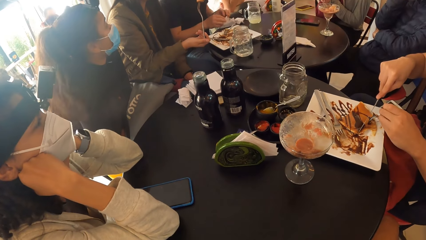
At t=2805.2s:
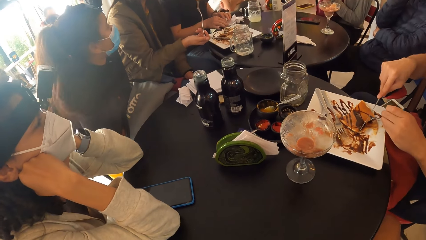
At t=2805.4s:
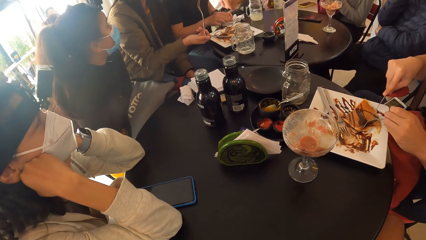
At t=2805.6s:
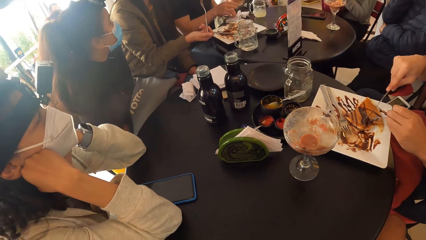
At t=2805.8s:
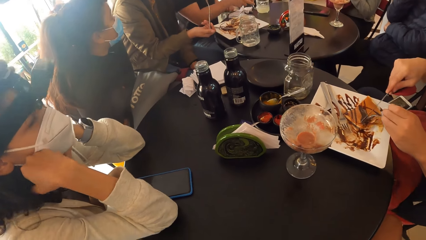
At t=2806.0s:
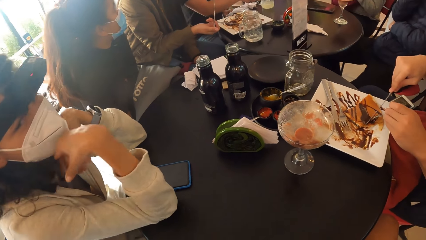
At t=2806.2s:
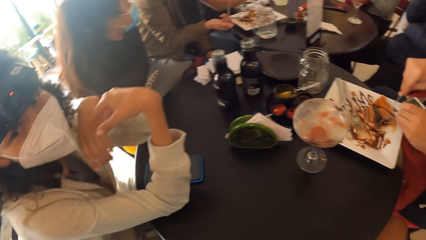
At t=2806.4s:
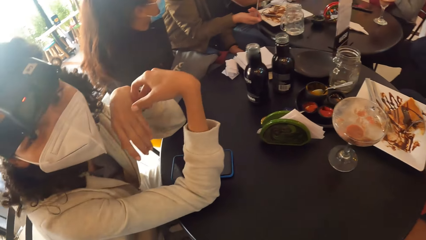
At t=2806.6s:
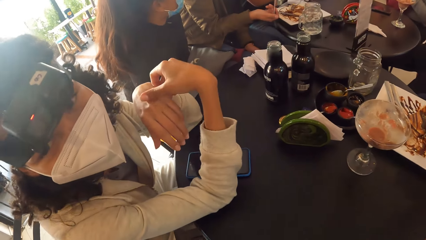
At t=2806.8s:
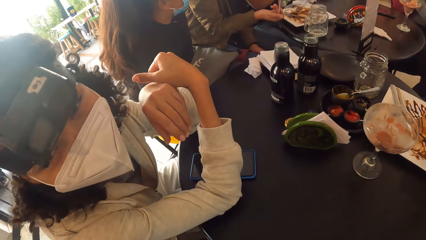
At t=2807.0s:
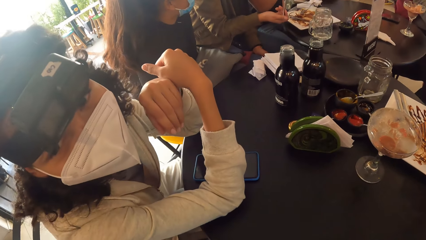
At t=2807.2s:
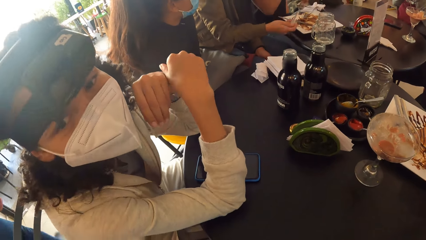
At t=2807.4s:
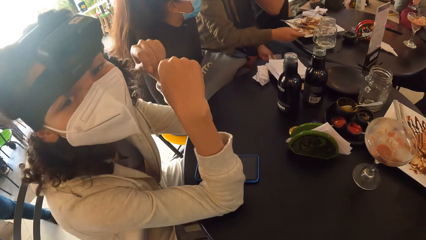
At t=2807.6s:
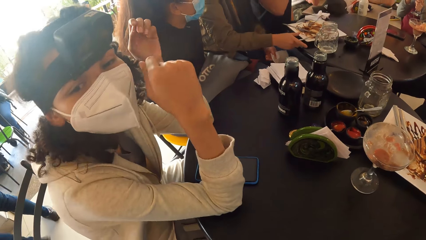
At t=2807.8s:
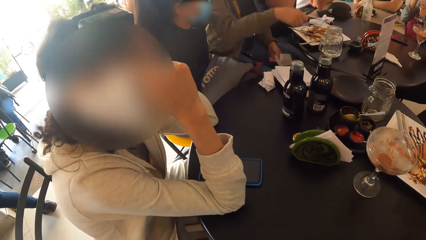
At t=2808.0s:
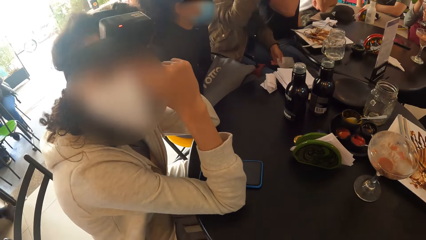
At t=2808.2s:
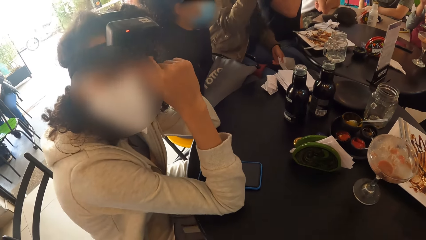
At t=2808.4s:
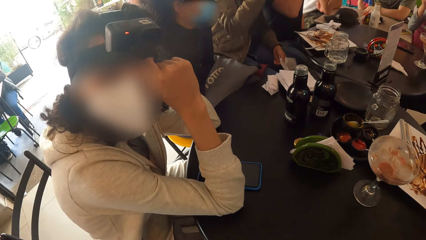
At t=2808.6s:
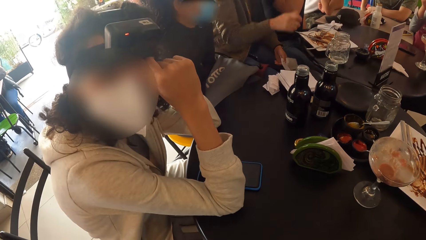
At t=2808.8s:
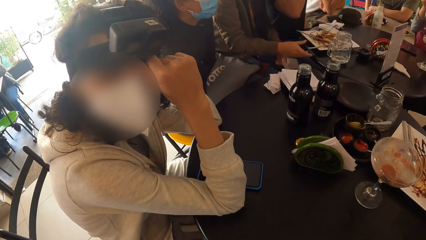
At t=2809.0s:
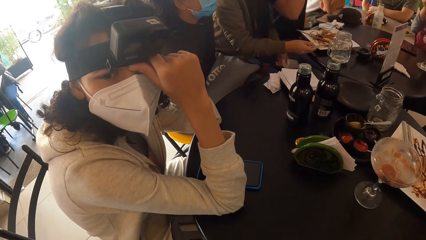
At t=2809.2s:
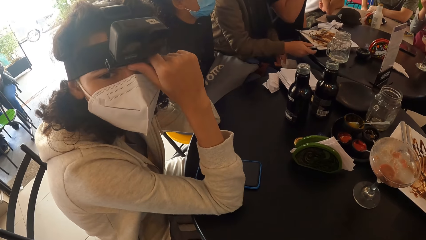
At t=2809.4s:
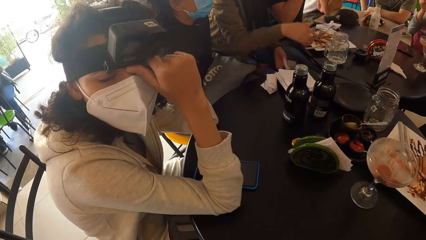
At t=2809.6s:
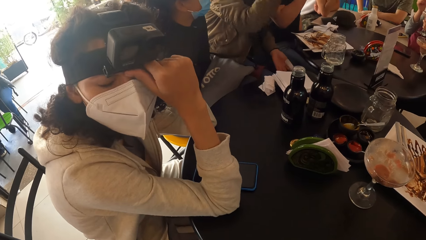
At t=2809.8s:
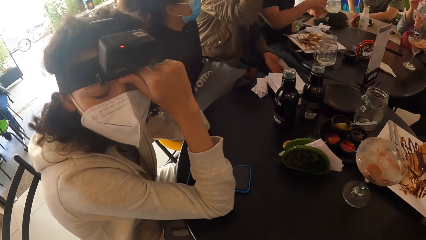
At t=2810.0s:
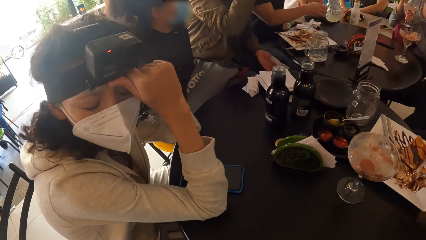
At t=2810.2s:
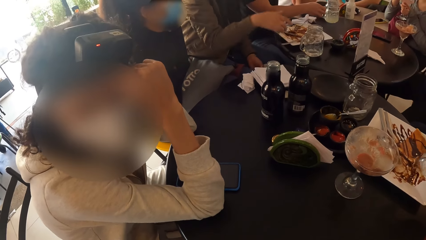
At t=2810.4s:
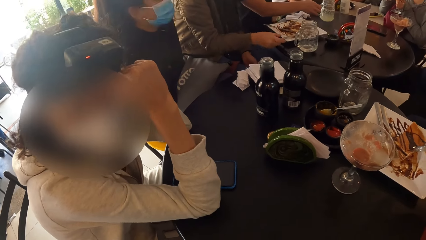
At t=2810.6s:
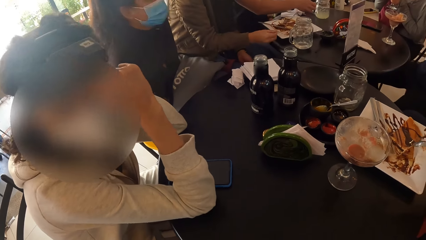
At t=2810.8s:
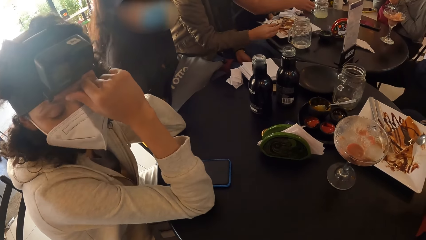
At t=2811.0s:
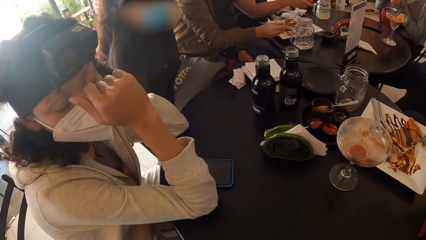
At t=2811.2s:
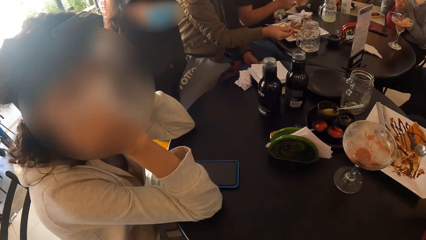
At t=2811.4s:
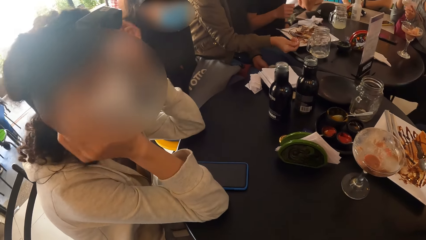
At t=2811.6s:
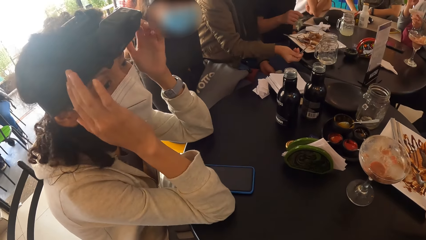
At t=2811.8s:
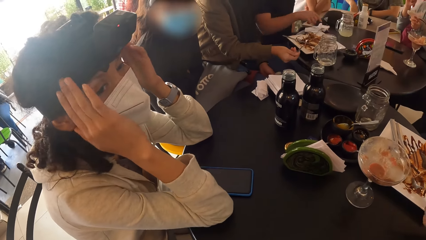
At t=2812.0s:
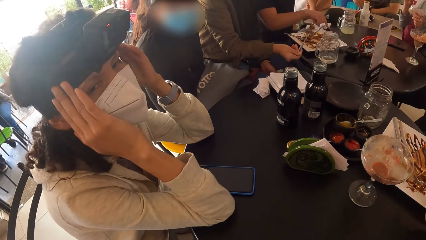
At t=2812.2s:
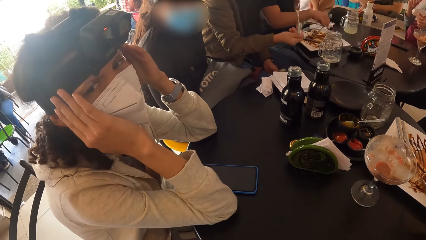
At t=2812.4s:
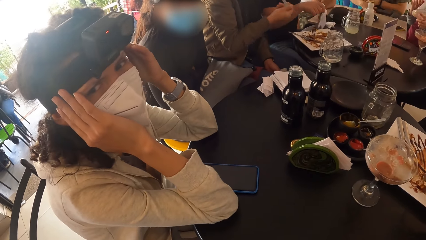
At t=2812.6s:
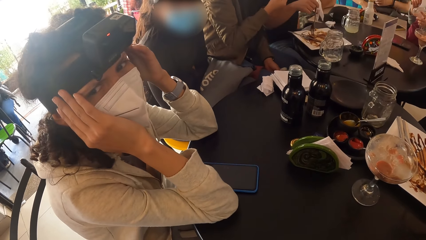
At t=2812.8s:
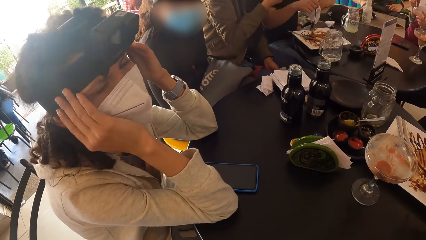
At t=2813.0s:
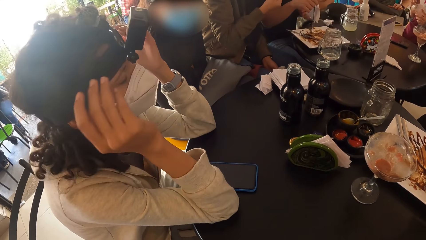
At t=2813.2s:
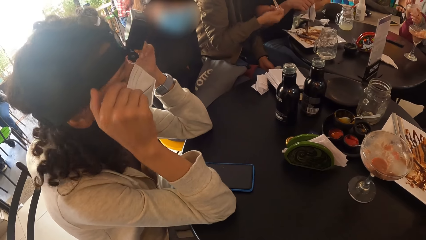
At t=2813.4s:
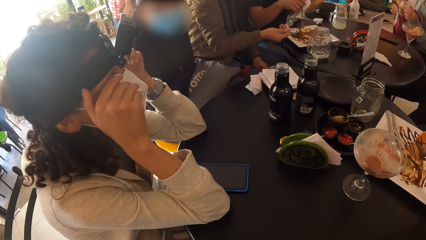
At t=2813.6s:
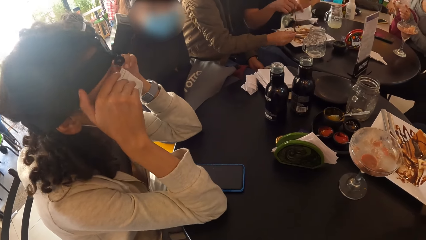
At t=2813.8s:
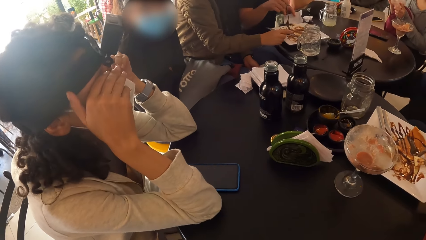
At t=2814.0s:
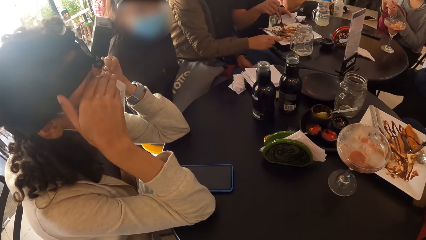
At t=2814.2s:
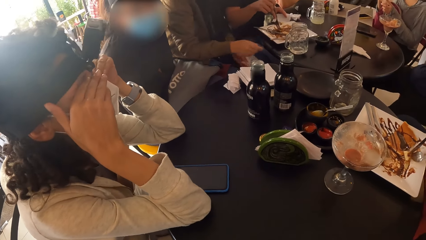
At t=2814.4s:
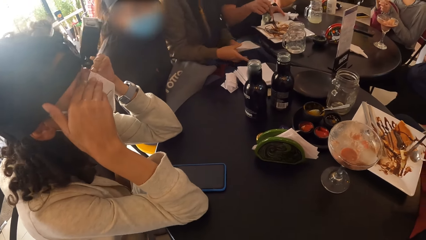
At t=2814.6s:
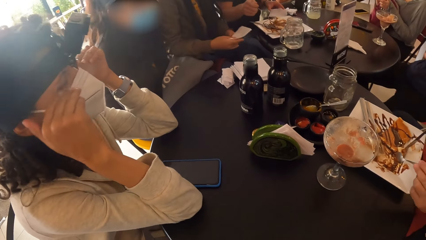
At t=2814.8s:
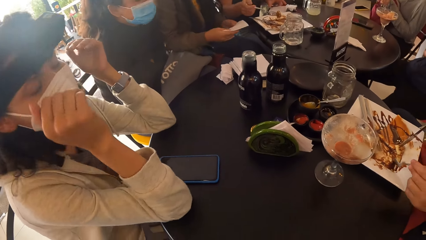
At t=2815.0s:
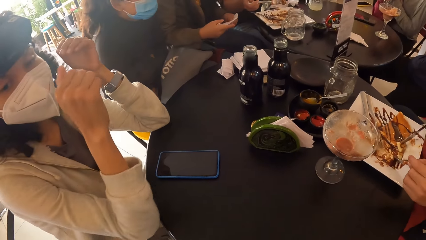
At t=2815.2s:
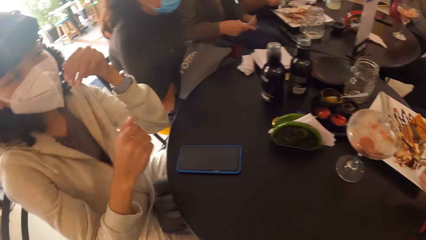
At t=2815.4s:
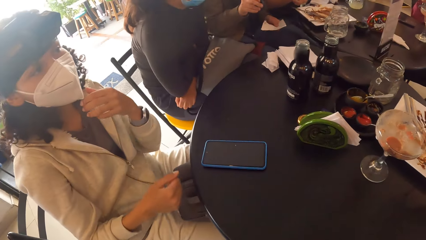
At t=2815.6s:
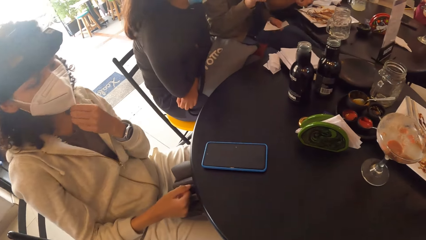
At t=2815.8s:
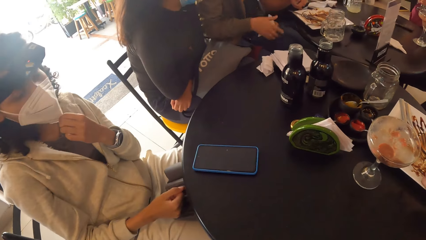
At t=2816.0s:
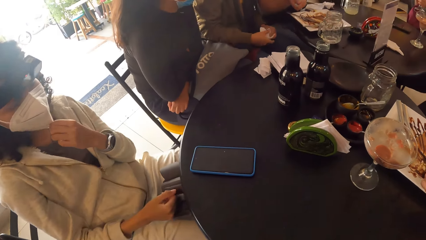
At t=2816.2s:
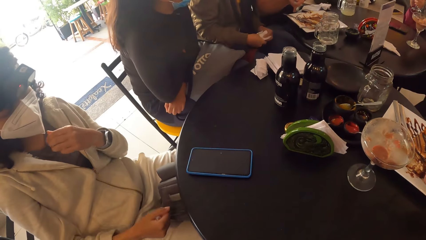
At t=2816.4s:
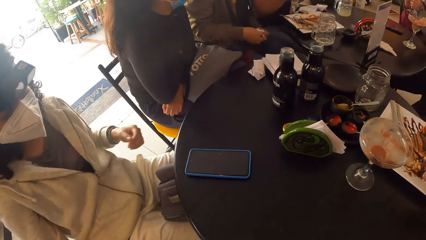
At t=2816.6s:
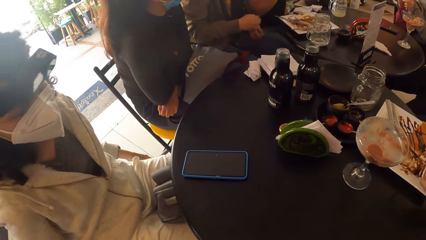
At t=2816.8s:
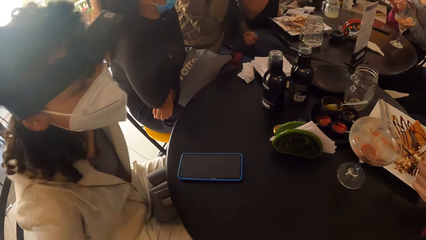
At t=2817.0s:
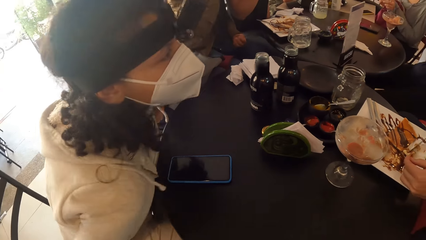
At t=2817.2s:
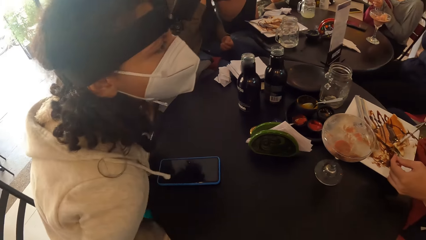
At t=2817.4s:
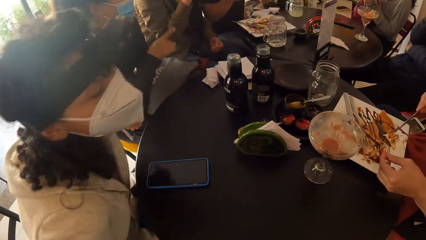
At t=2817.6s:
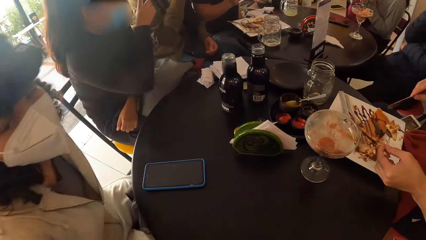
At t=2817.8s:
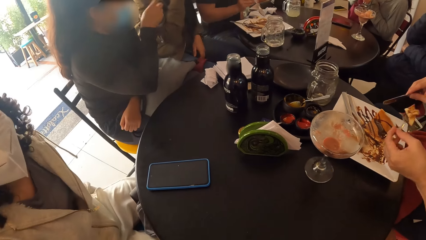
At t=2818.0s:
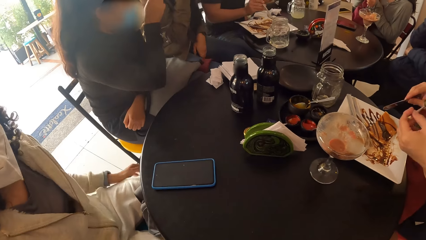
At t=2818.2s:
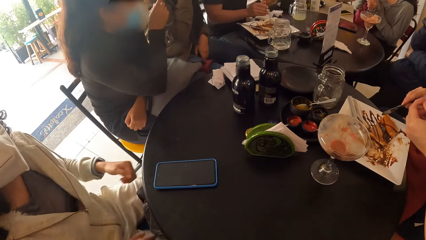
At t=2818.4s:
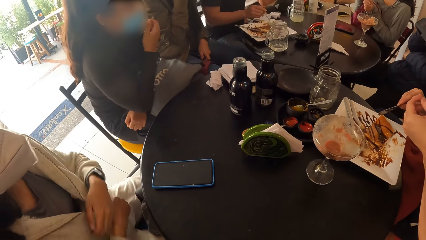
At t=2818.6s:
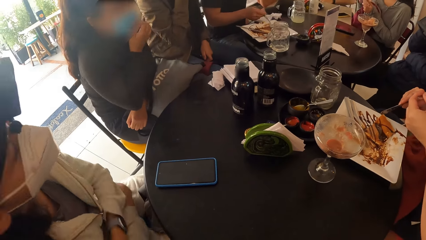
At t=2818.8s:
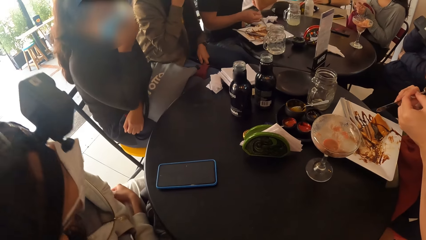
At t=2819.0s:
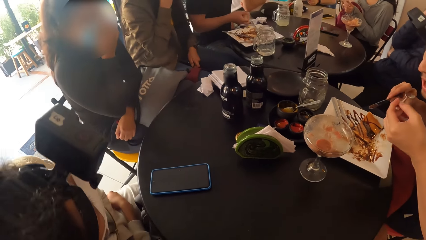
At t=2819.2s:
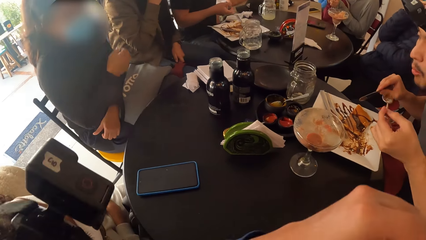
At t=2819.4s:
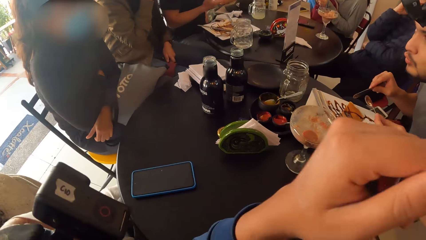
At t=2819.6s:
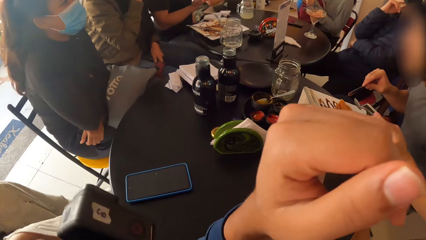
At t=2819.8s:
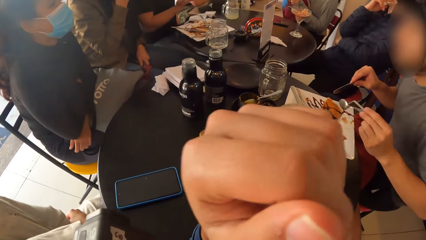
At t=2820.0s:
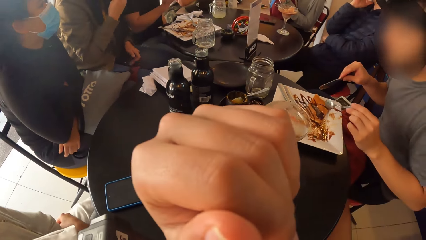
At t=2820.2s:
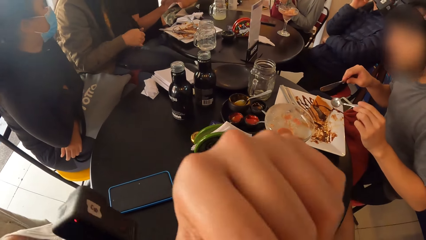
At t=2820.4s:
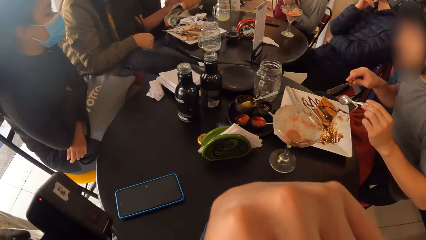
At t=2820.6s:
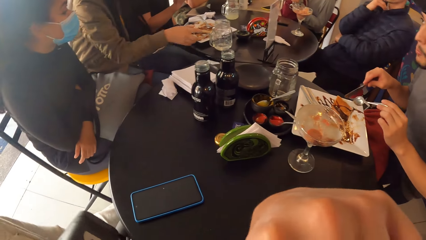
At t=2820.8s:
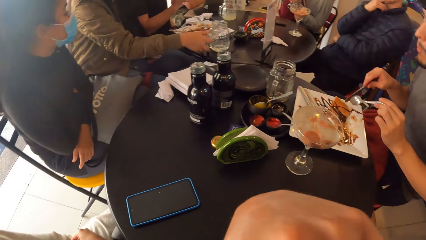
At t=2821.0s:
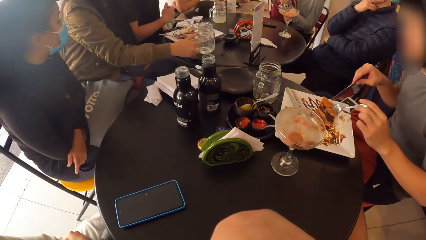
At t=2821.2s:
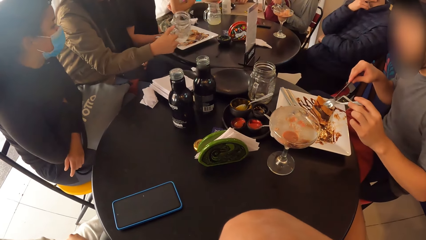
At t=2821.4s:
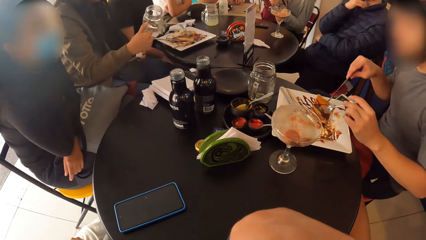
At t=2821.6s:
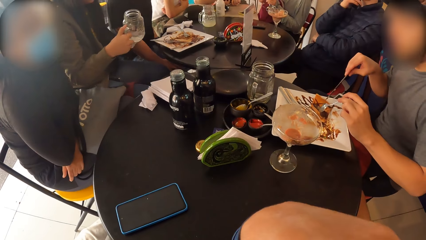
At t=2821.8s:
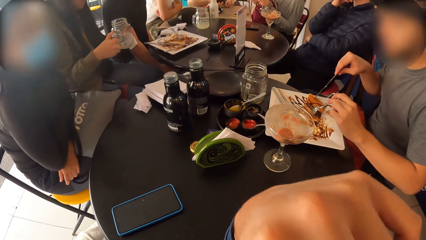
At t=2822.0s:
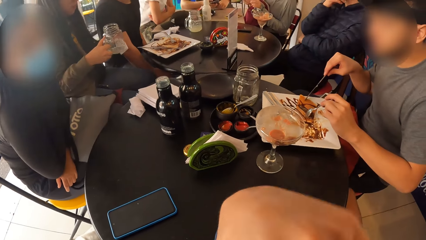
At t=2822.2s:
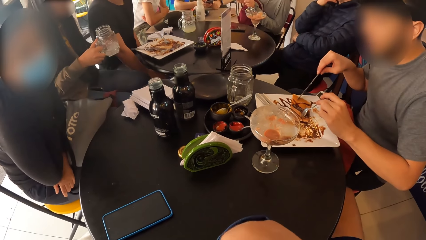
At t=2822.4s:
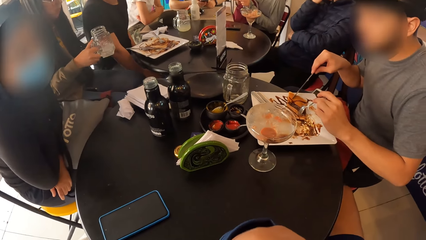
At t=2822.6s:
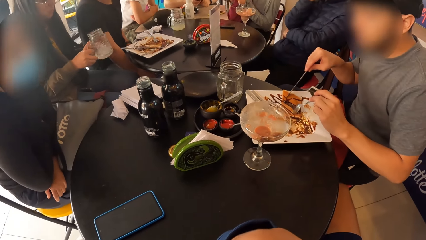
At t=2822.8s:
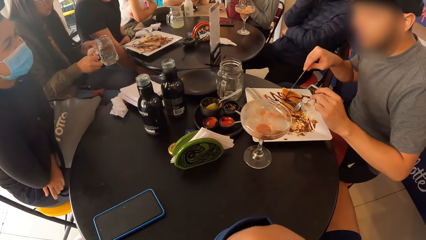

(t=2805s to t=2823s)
A man cuts bread on the plate. A woman interacts with the camera wearer. Another woman drops the fork on the plate with her right hand. The second woman picks up the fork on the plate with her right hand. Another man looks at the camera wearer. The first woman adjusts a camera on her head with her right hand. A third man drops a glass cup on the table with his right hand. The third man picks up the fork on the plate with his right hand. The second woman puts the fork of bread in her right hand into her mouth. The second woman drops the fork on the plate with her right hand. The first woman adjusts a seat with both hands. The second man pushes his chair. The first man puts the spoon of bread in his left hand into his mouth. The camera wearer raises his left hand to his face. The second woman takes a glass jar on the table with her right hand.
